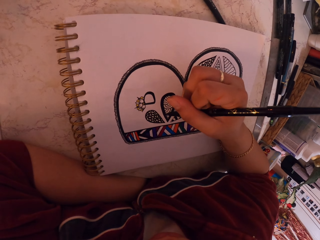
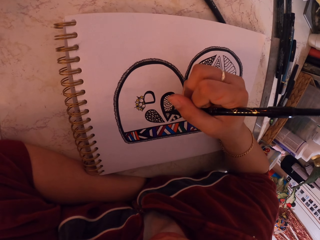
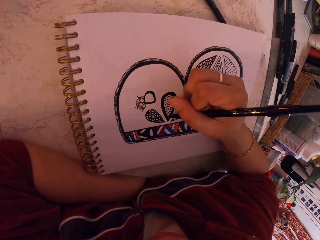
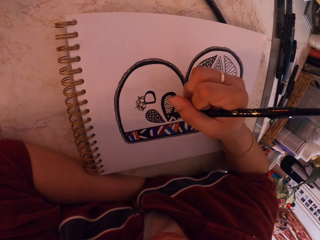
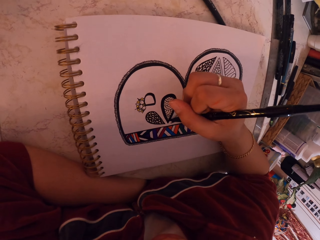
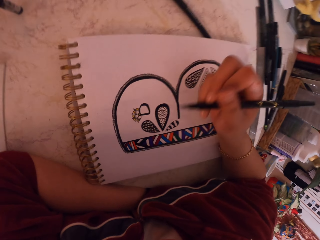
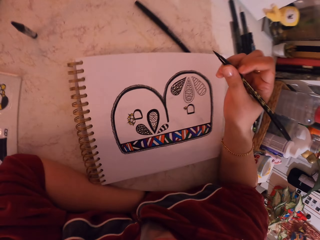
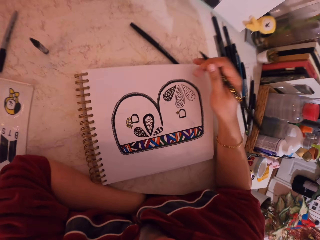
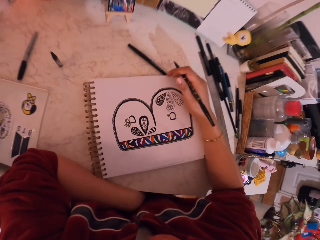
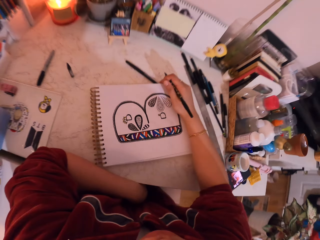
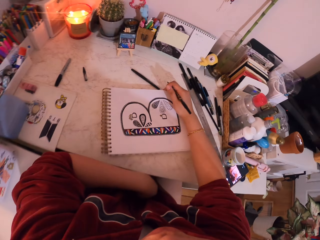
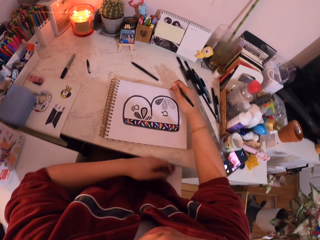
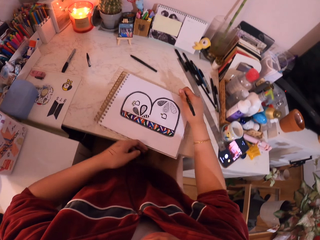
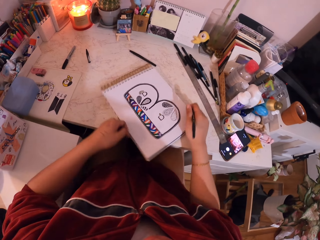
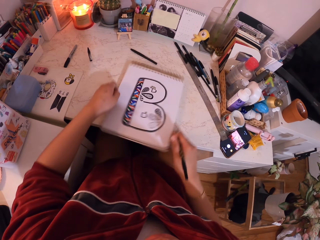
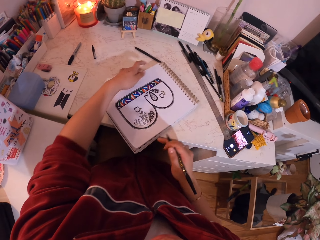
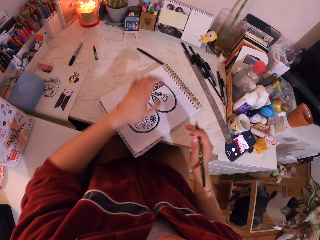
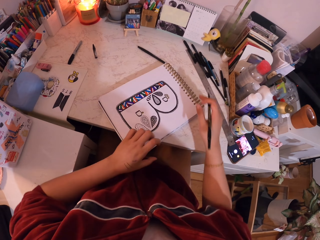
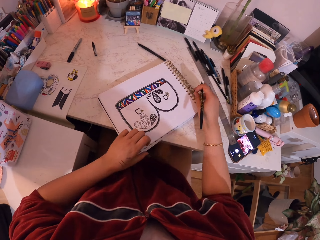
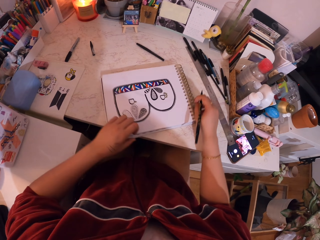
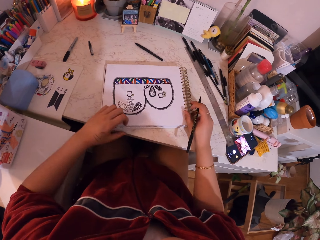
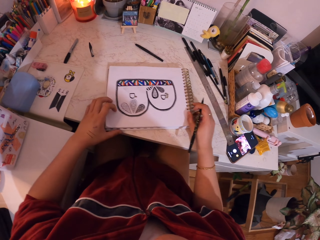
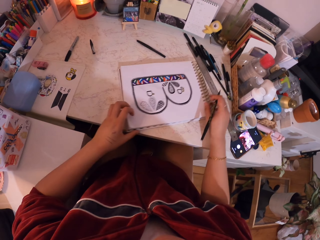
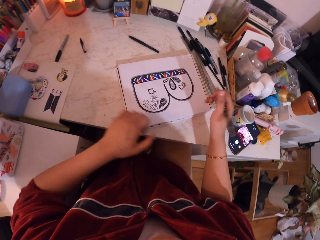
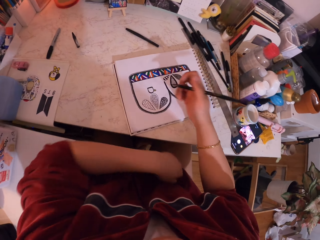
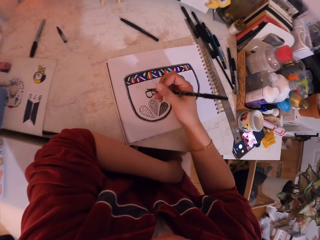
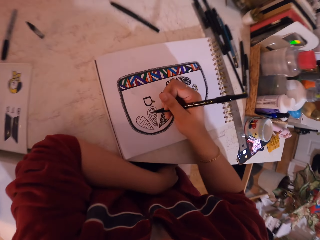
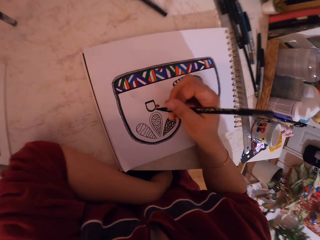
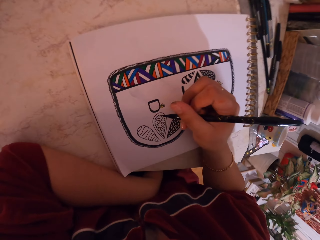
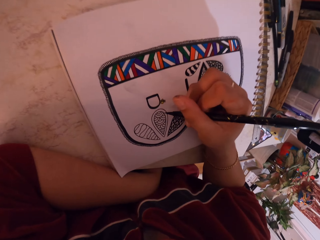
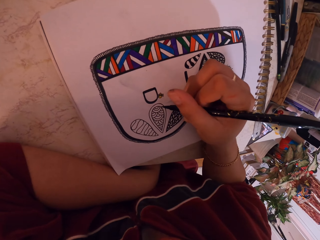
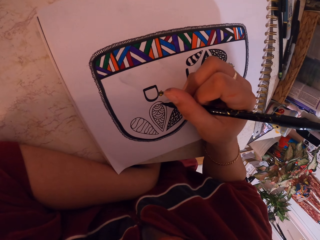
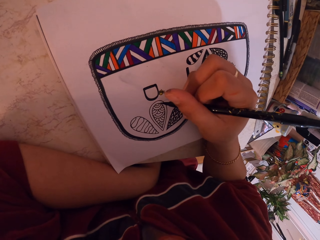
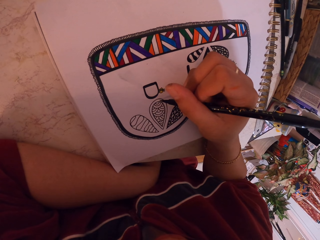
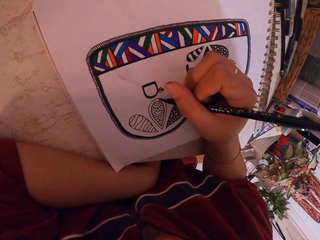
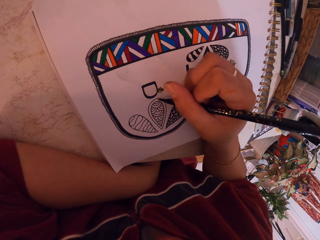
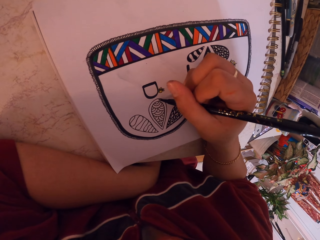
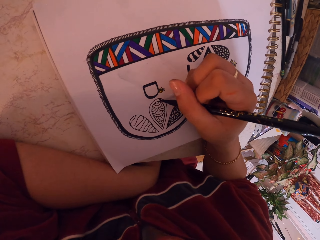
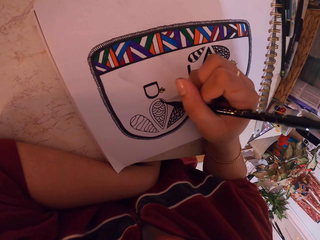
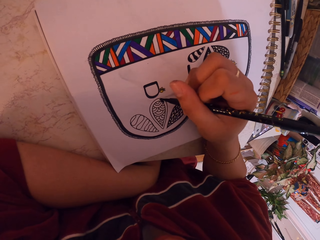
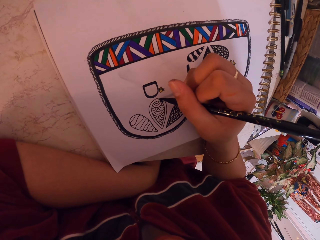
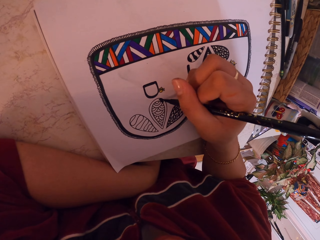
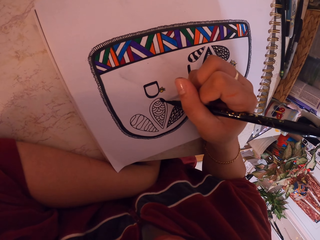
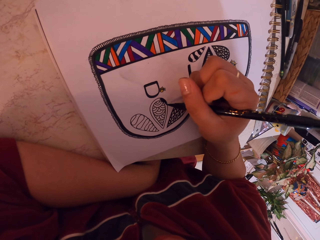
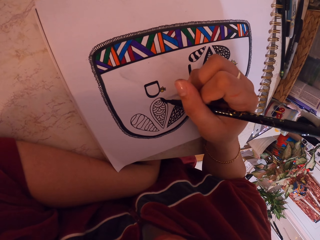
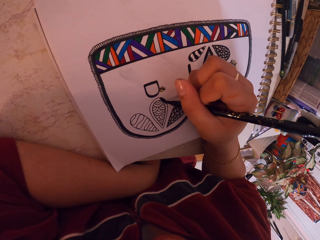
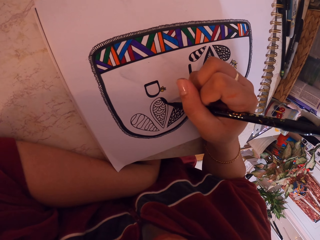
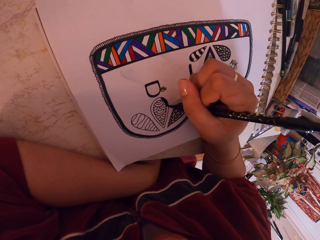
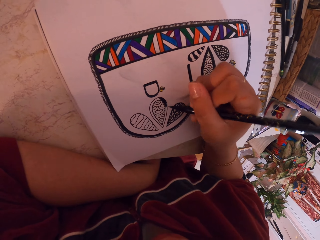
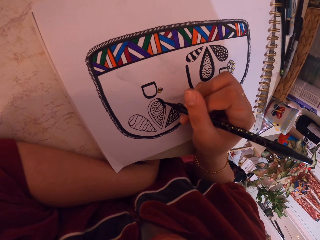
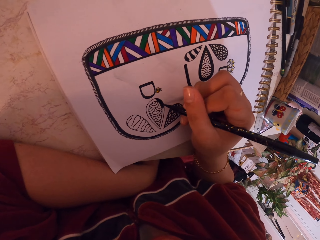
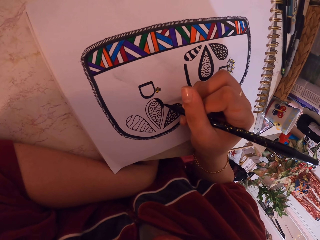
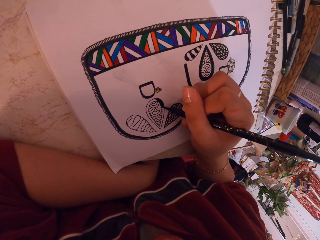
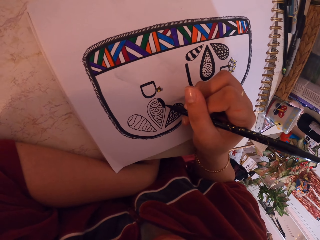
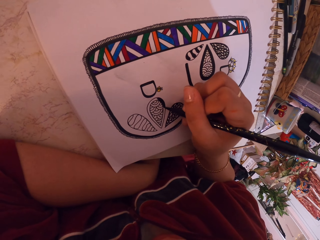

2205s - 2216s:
The camera wearer raises their hand up. They touch the book. They turn the book. They write. They paint the picture.

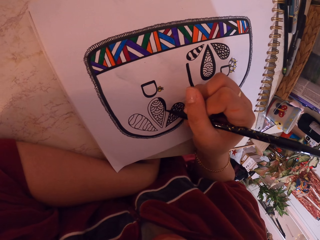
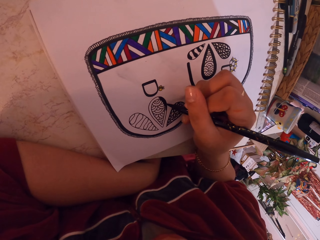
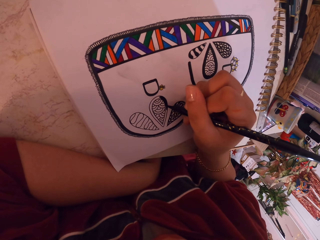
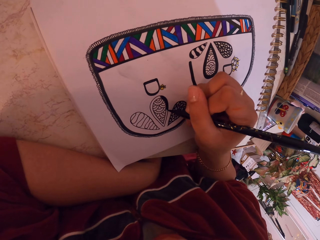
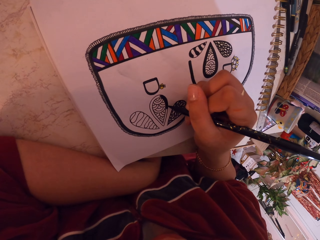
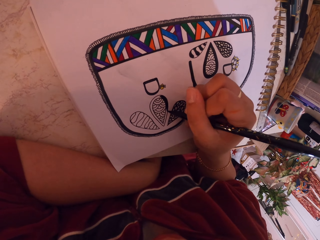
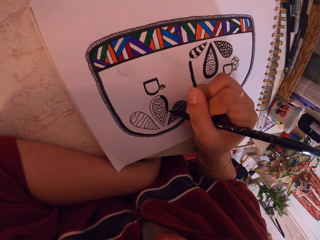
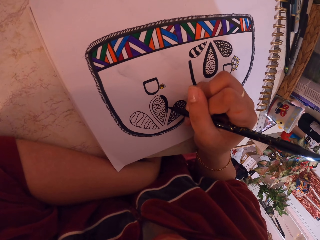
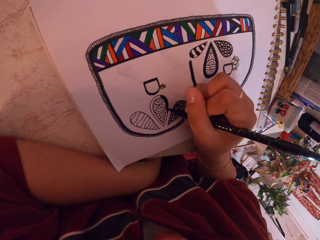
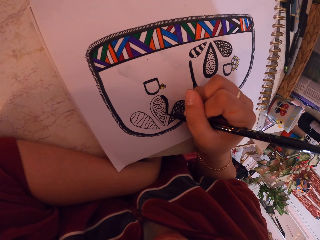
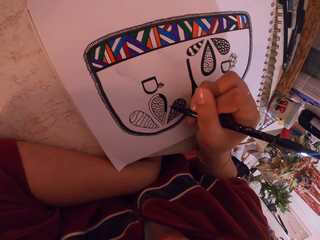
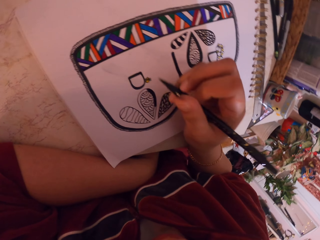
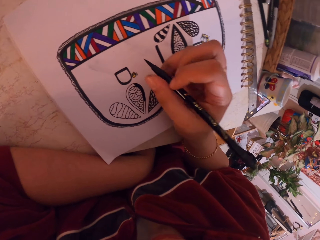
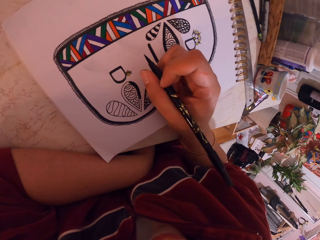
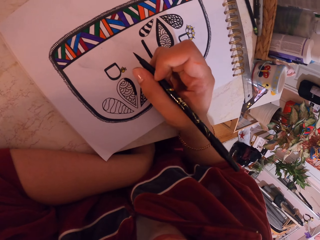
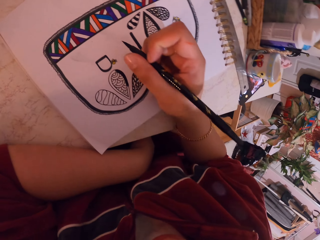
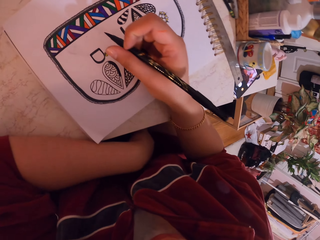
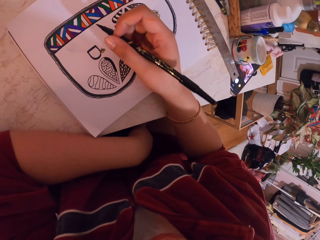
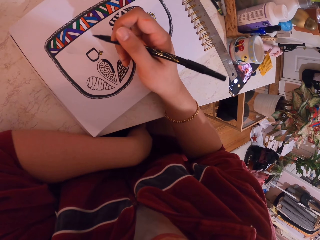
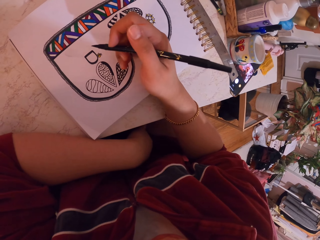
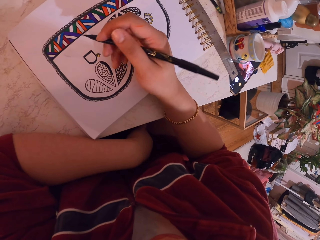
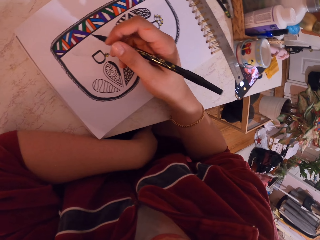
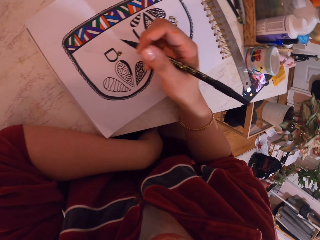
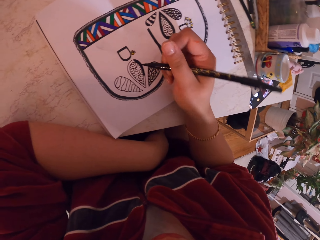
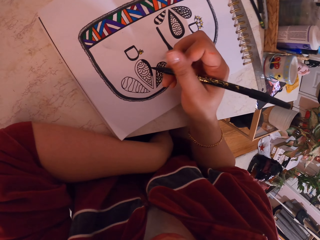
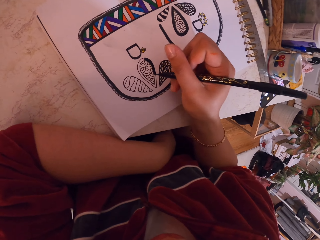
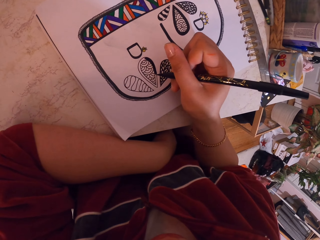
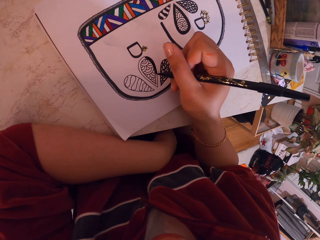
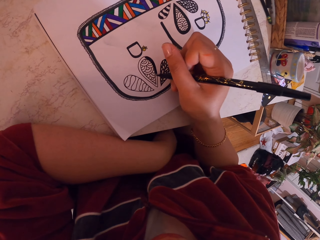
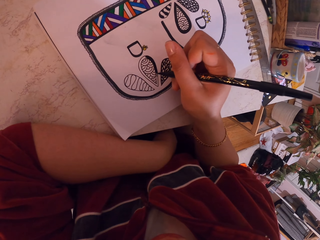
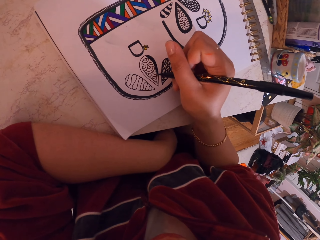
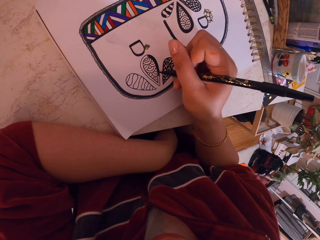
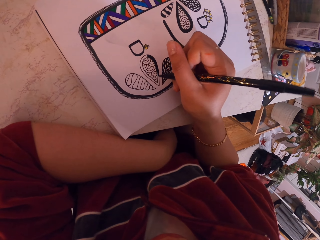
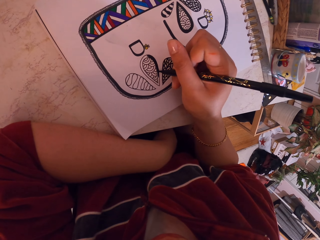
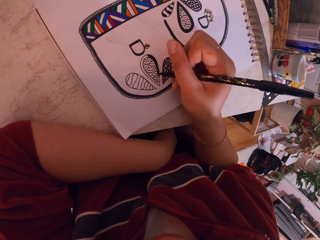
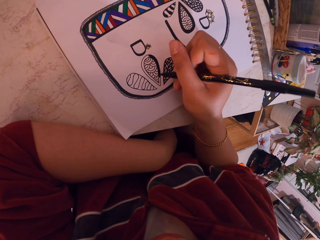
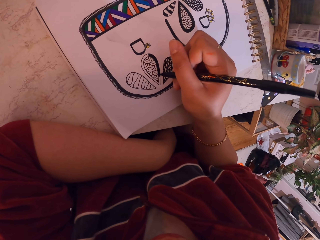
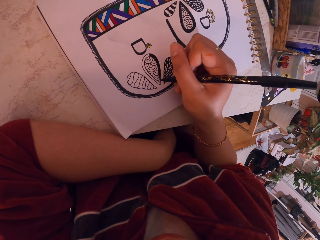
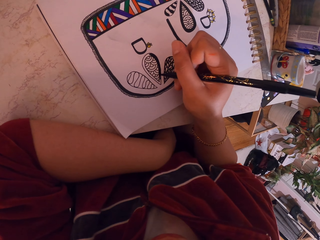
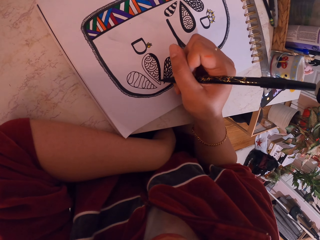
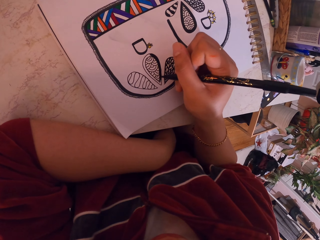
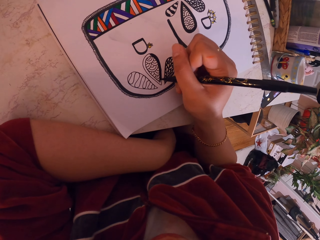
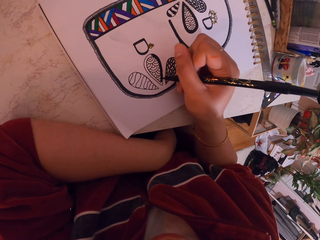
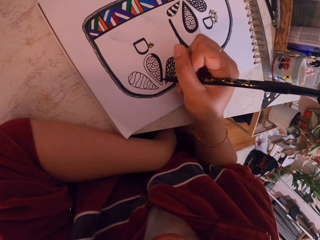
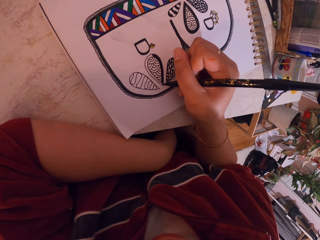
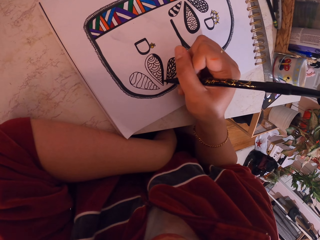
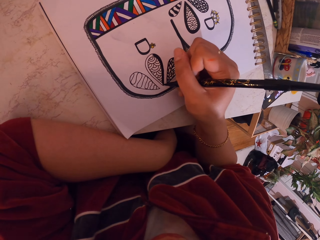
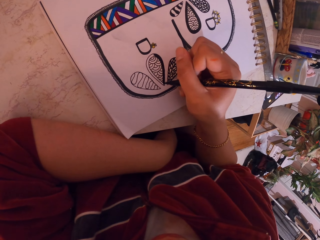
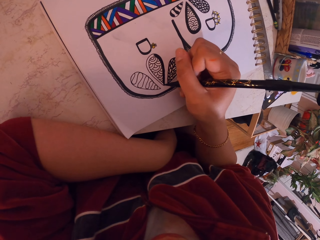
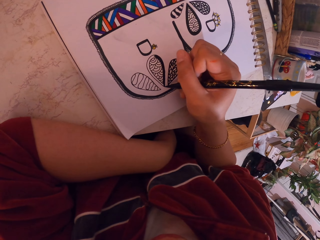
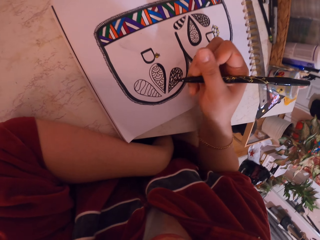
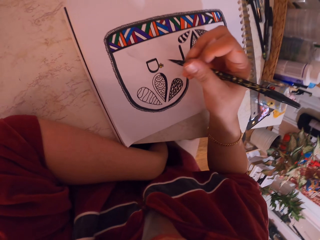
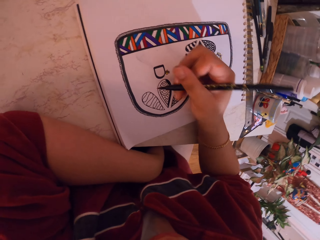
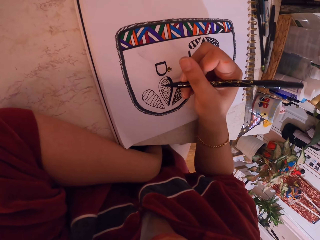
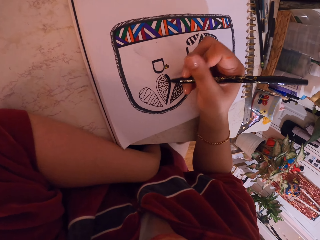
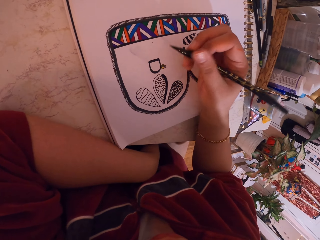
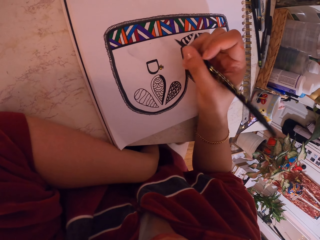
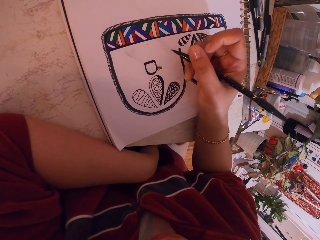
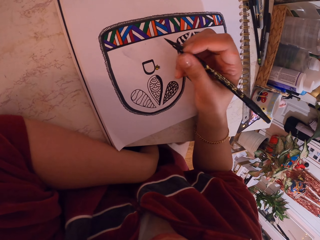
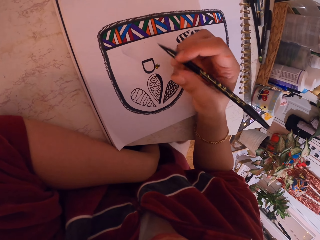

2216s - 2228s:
The camera wearer holds the painting pen. They paint the picture.
